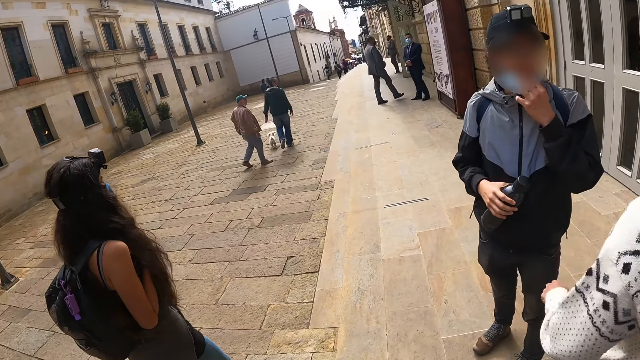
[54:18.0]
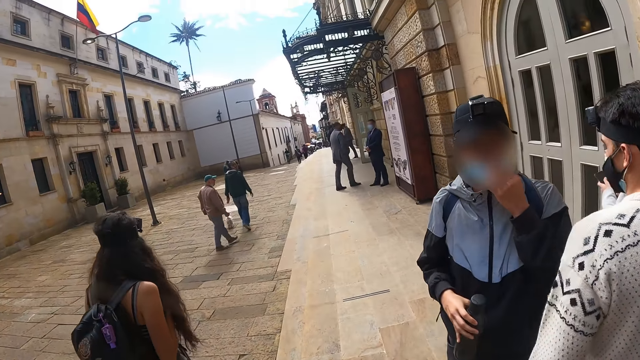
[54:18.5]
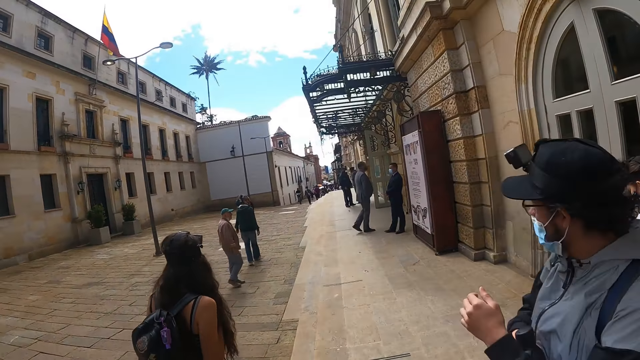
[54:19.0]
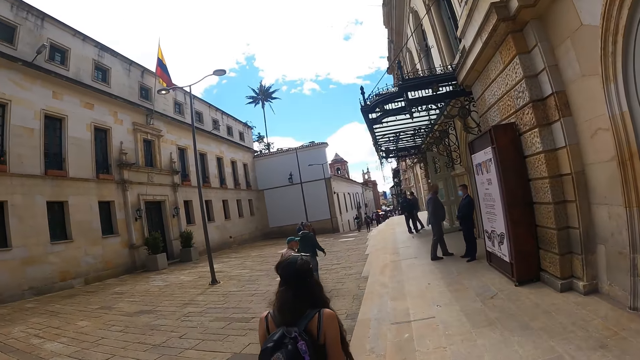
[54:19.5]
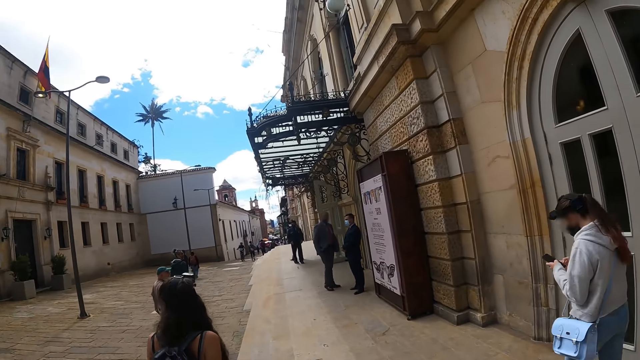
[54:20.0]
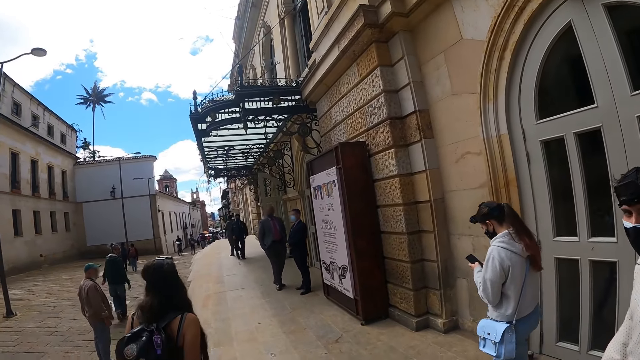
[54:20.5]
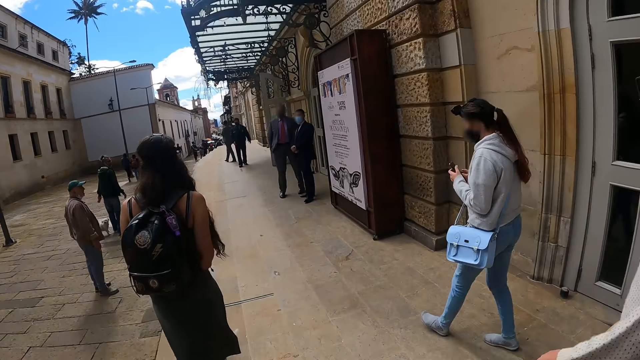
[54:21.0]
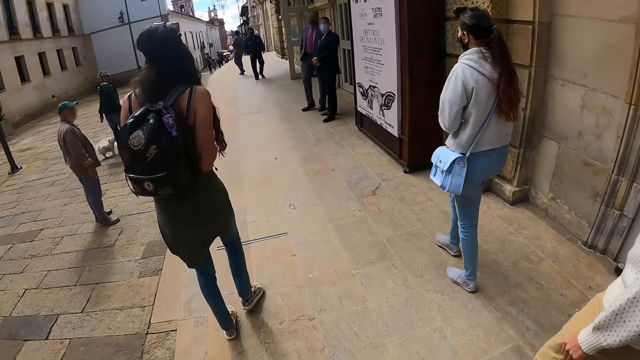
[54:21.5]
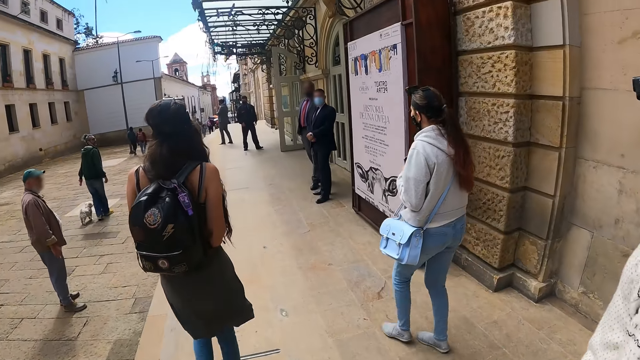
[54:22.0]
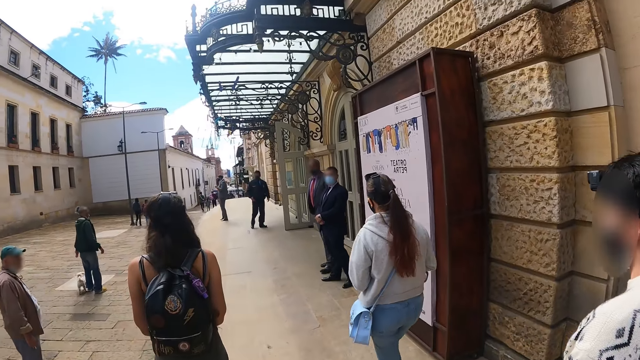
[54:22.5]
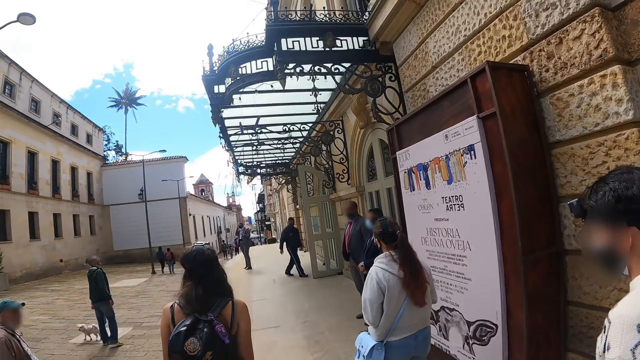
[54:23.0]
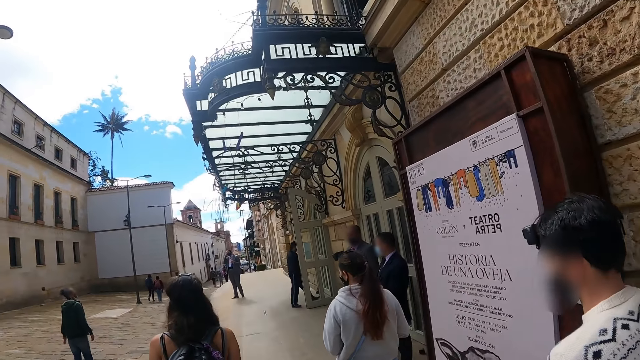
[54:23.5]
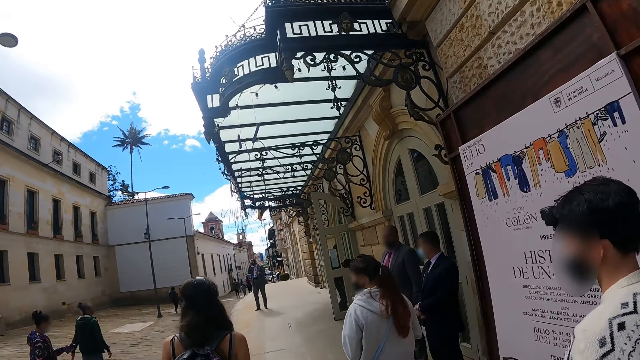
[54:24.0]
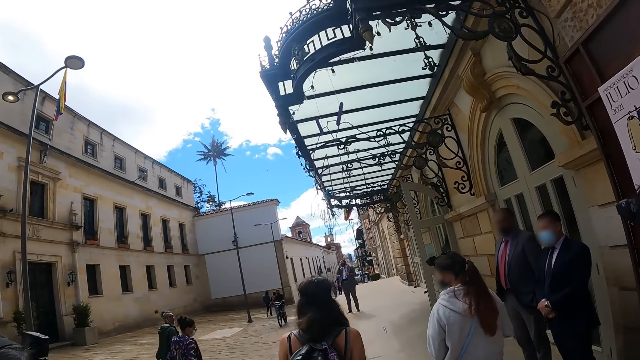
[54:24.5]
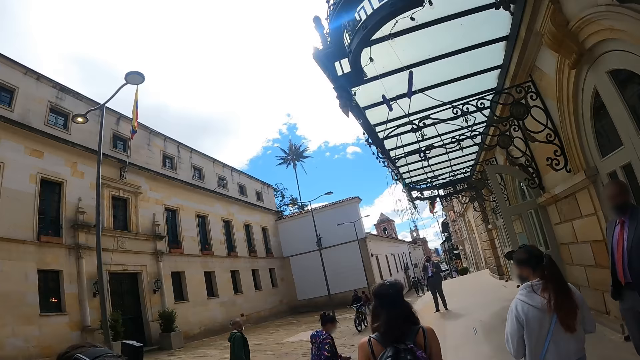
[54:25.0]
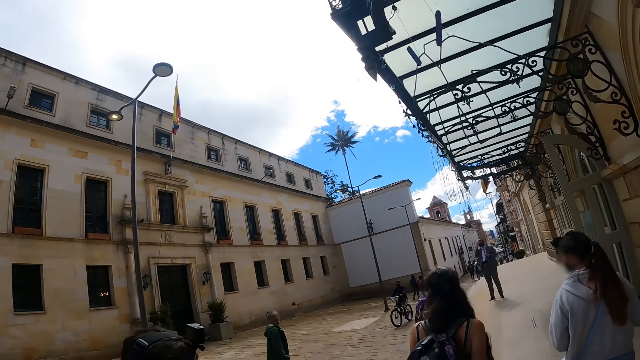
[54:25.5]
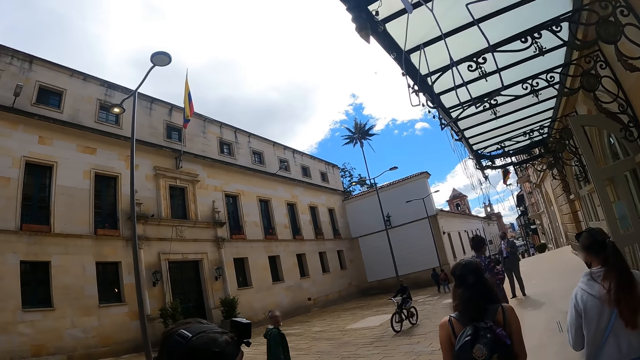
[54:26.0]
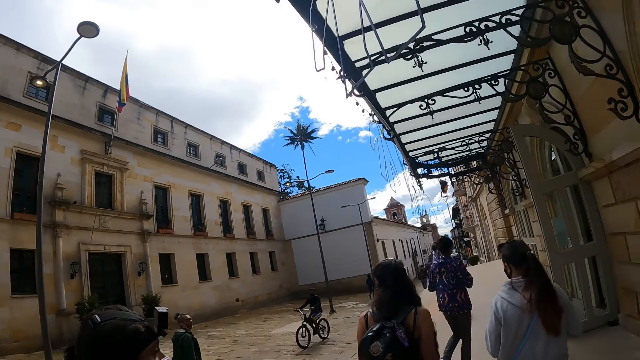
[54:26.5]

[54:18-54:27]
The camera wearer walks on the pavement.

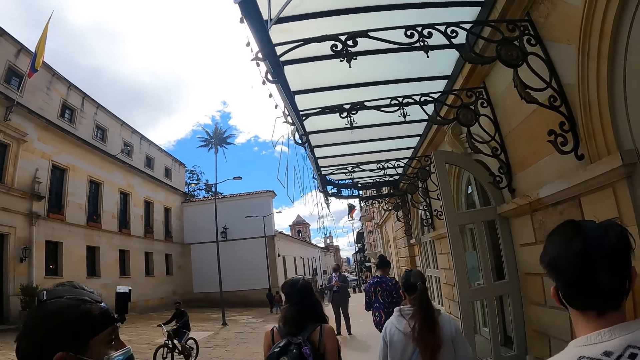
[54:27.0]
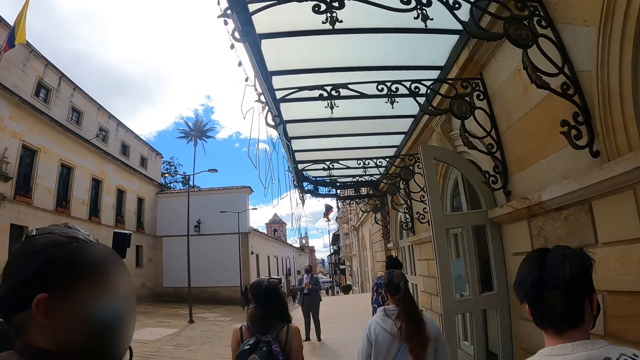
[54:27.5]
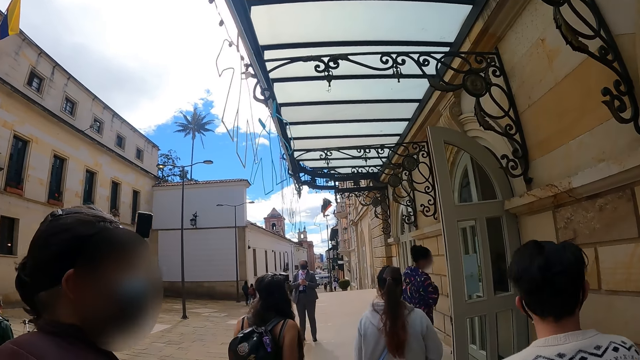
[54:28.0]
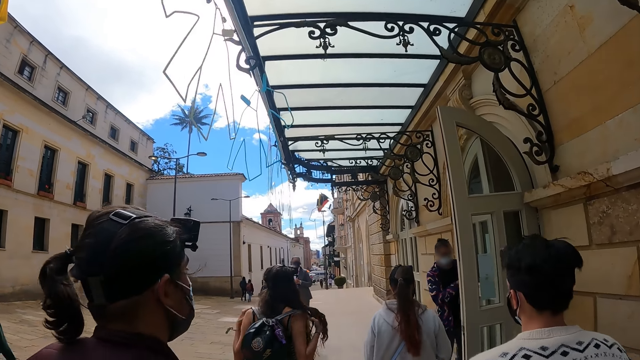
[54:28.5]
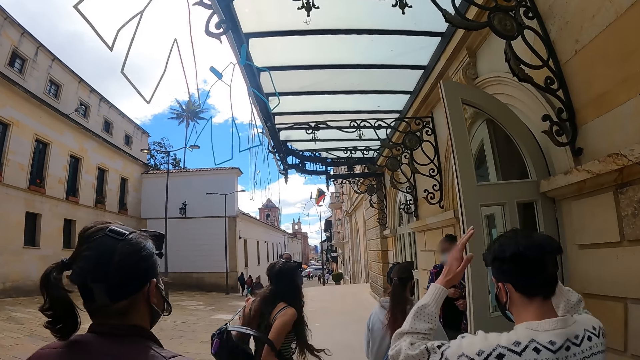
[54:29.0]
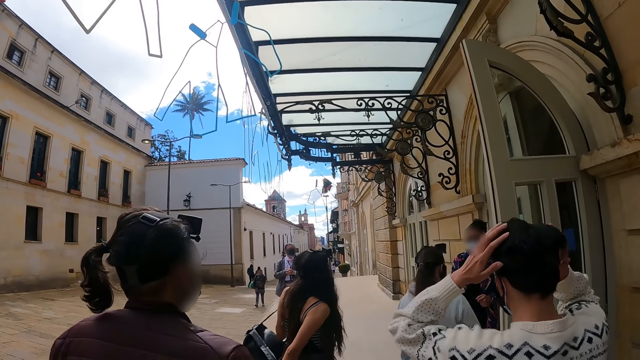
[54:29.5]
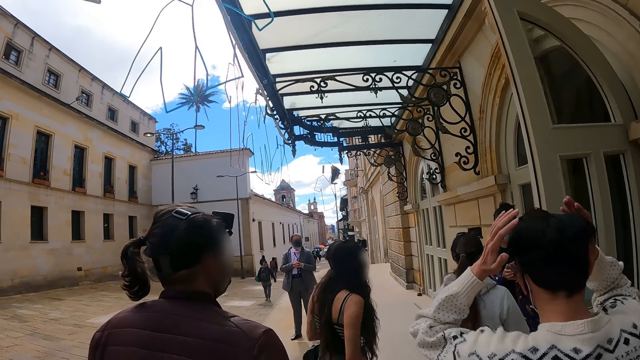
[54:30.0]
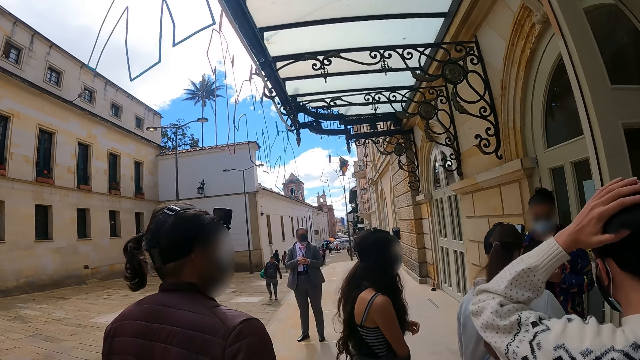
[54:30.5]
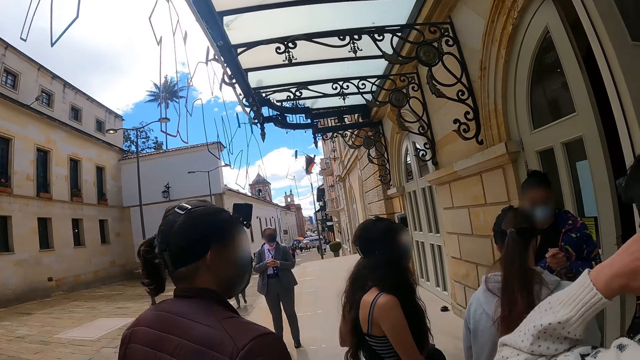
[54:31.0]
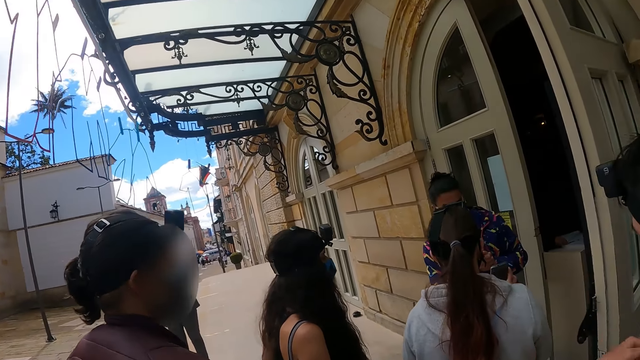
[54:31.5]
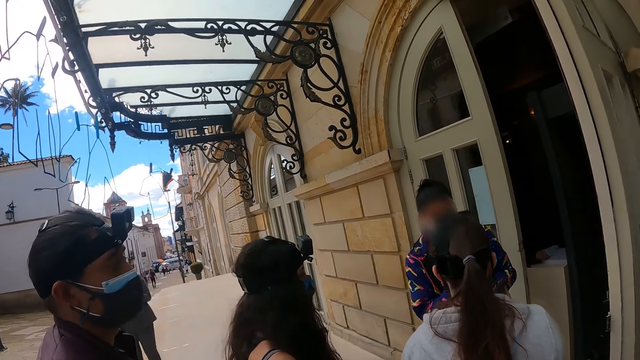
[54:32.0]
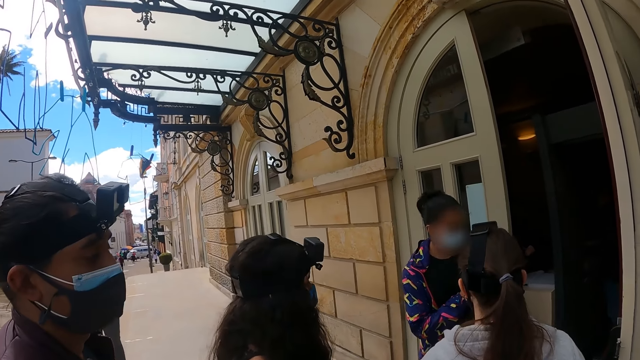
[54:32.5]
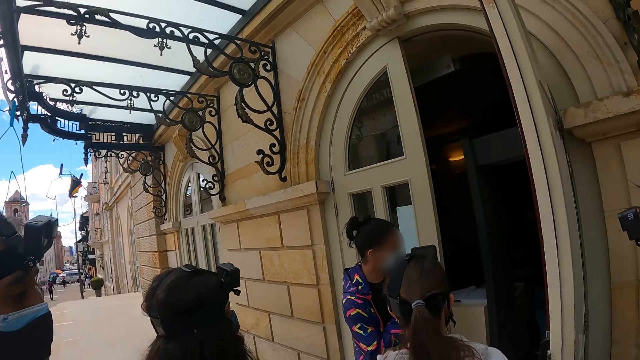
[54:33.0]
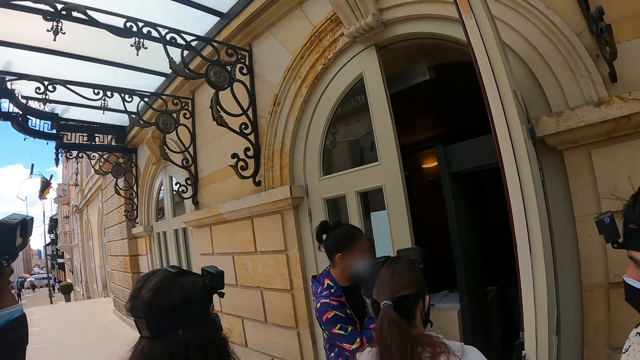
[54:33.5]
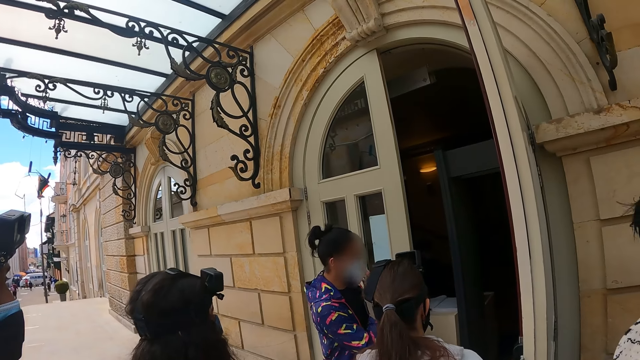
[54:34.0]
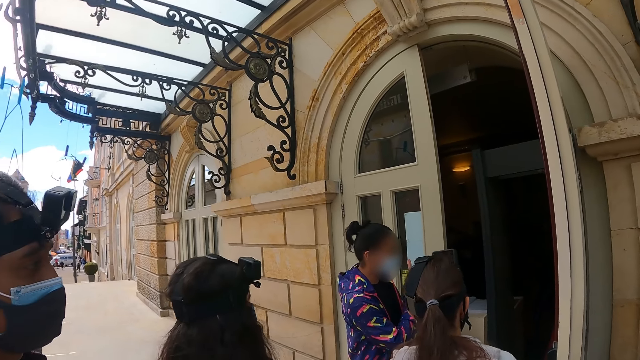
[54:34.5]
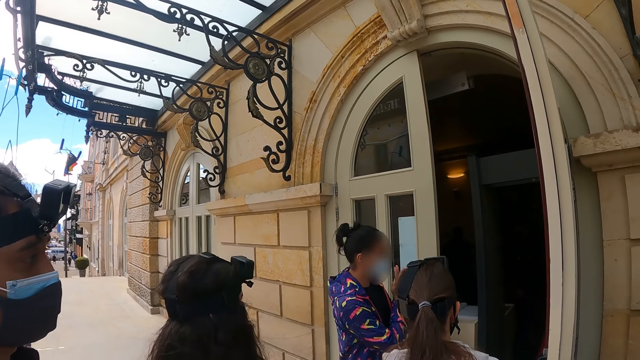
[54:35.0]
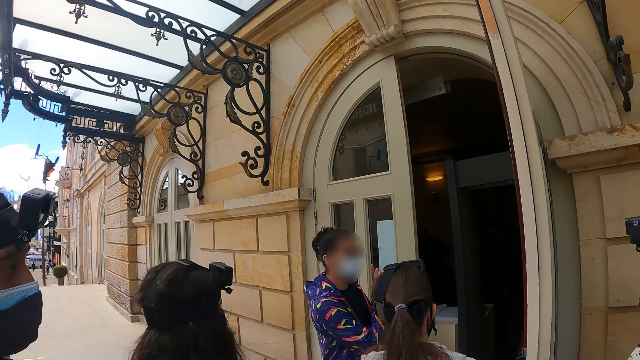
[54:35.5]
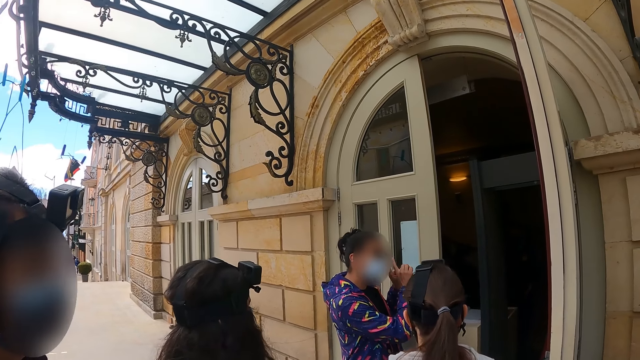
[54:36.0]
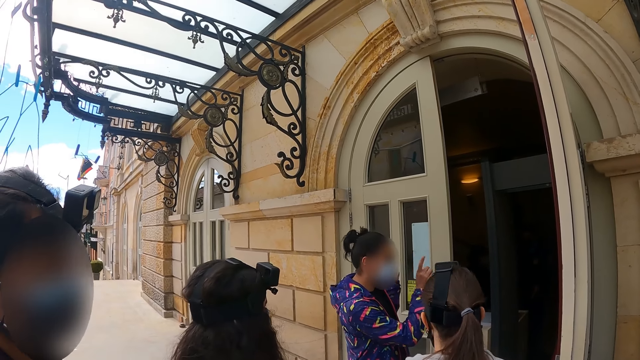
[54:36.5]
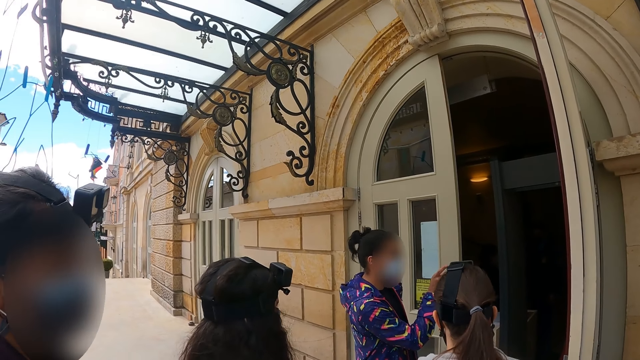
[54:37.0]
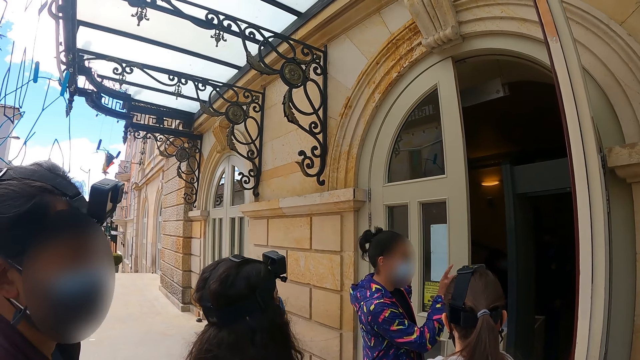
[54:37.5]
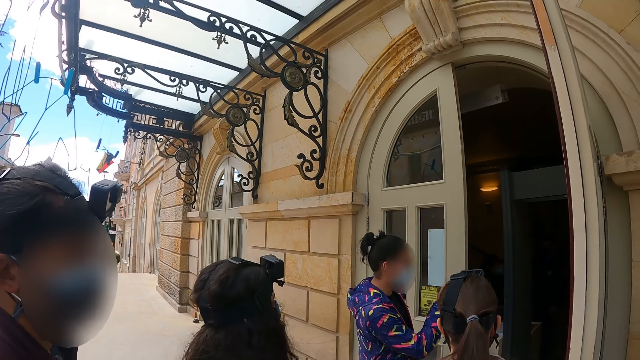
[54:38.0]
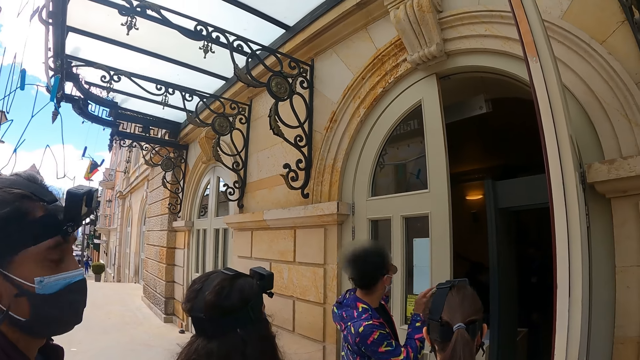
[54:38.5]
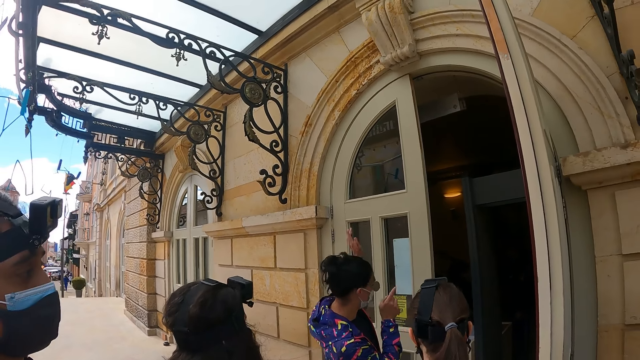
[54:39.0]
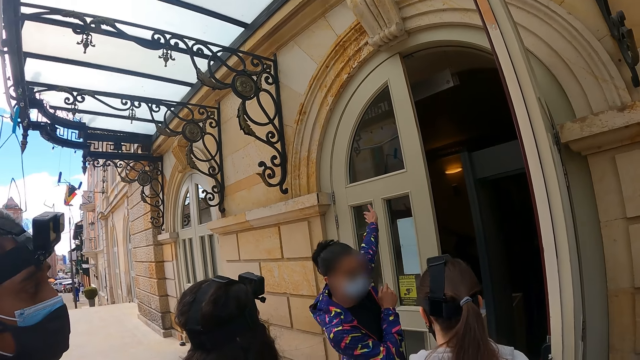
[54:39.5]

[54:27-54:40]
A docent touches his head. The camera wearer stands at an entrance. The docent talks to the group.
